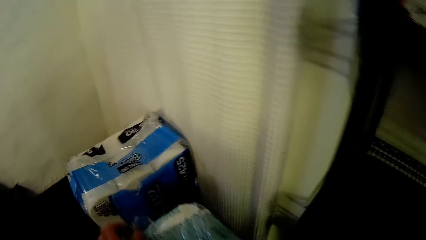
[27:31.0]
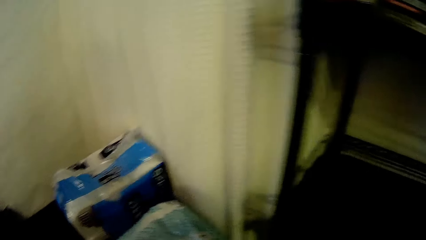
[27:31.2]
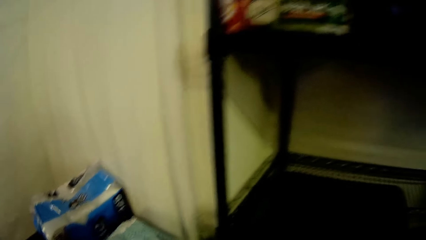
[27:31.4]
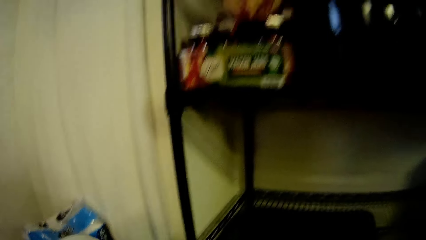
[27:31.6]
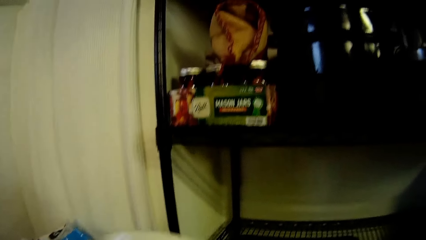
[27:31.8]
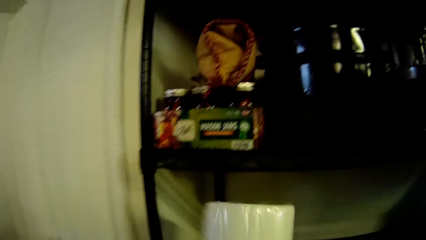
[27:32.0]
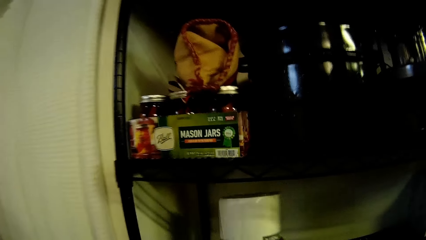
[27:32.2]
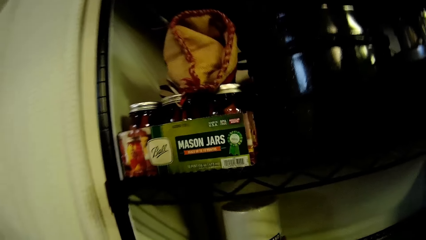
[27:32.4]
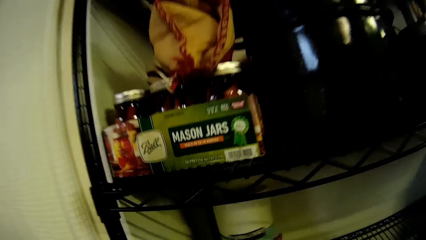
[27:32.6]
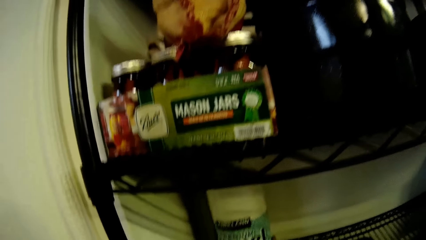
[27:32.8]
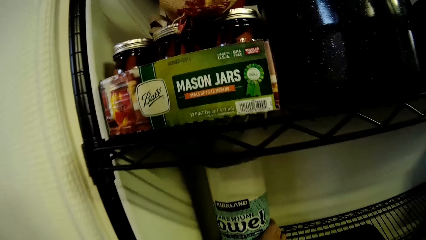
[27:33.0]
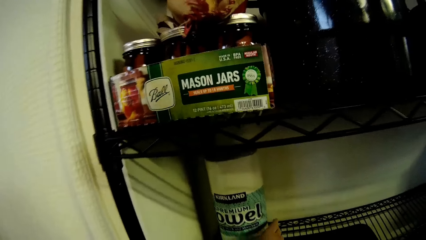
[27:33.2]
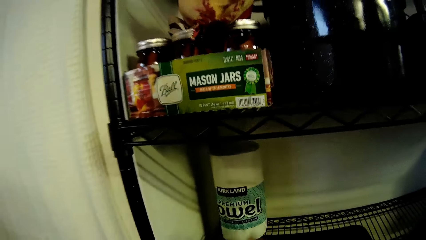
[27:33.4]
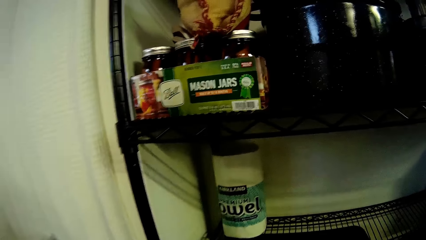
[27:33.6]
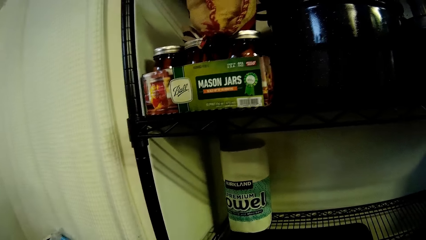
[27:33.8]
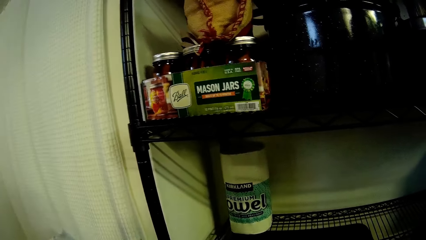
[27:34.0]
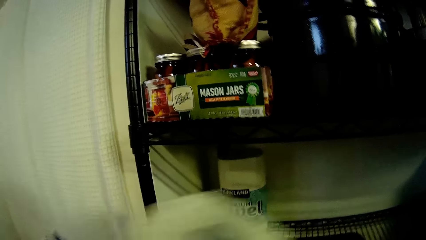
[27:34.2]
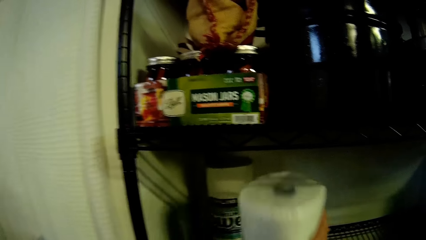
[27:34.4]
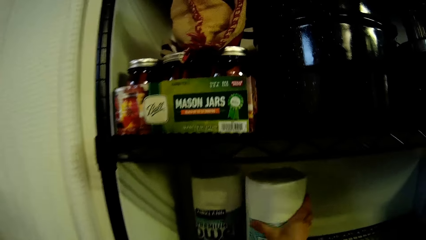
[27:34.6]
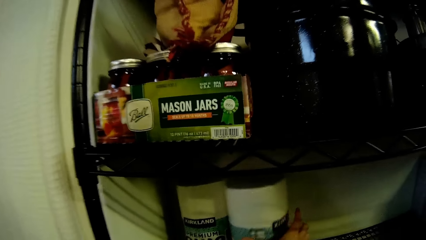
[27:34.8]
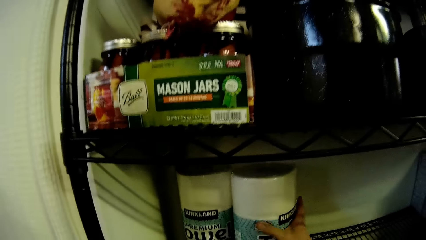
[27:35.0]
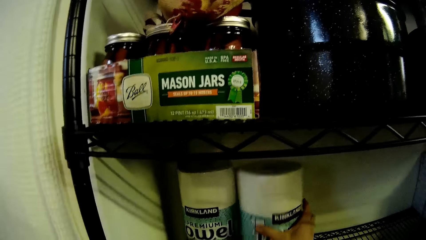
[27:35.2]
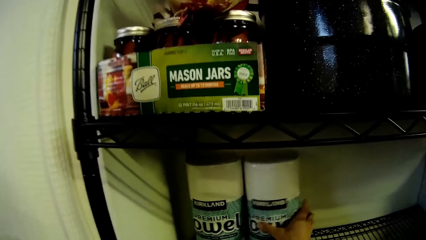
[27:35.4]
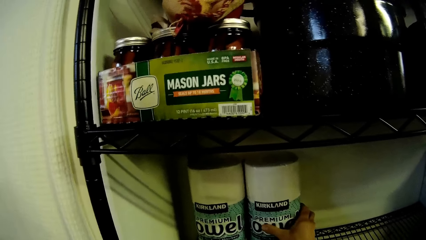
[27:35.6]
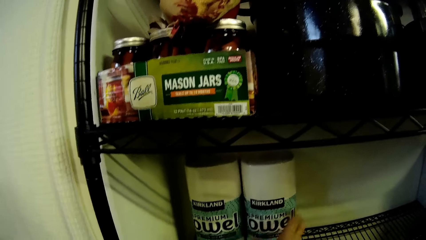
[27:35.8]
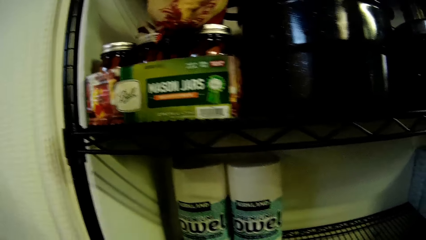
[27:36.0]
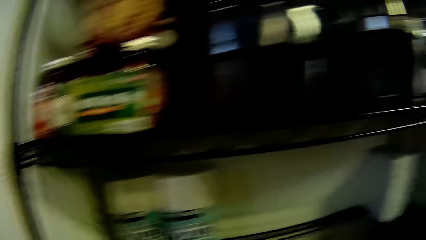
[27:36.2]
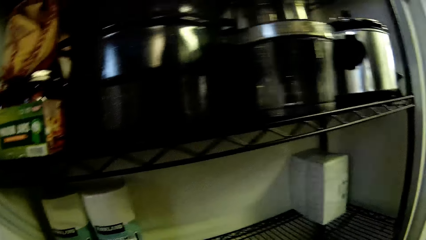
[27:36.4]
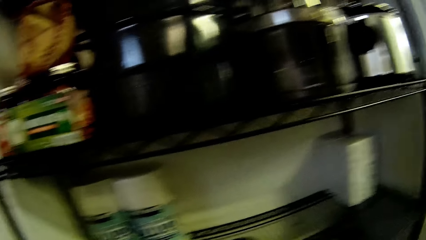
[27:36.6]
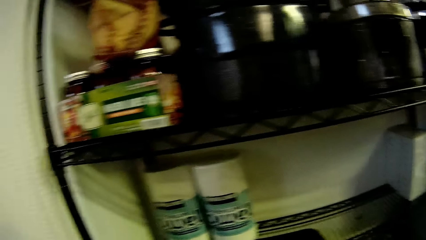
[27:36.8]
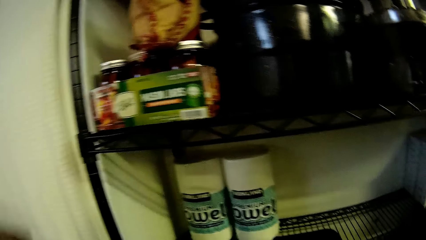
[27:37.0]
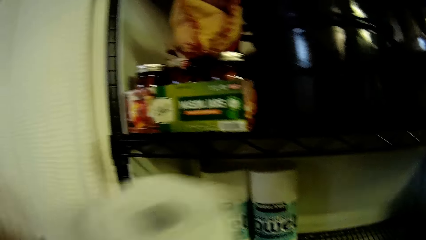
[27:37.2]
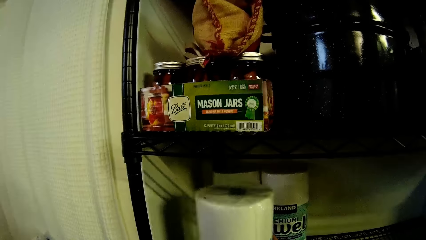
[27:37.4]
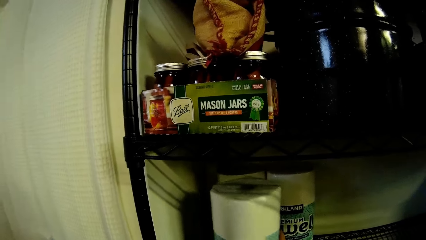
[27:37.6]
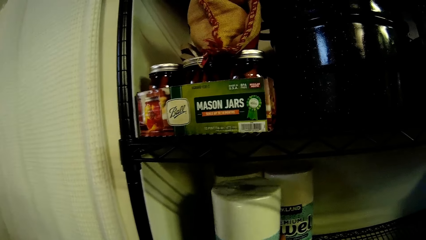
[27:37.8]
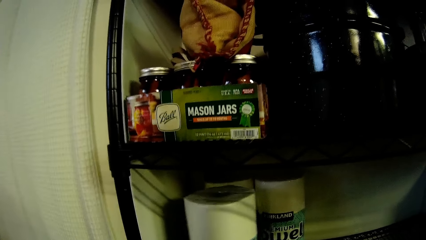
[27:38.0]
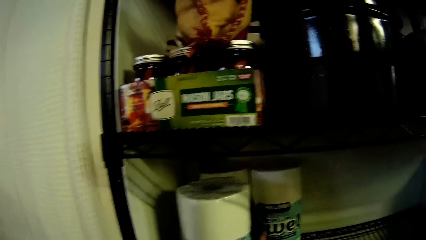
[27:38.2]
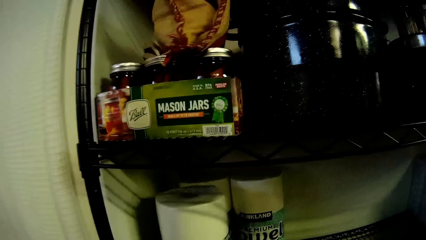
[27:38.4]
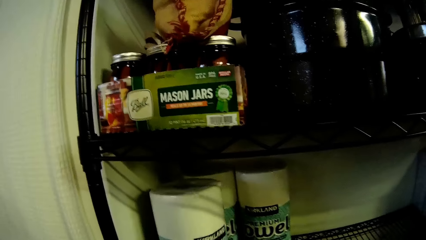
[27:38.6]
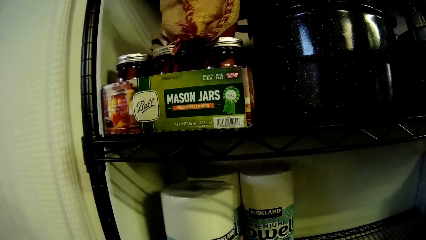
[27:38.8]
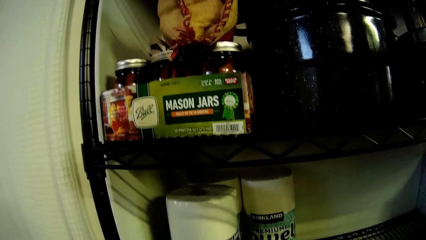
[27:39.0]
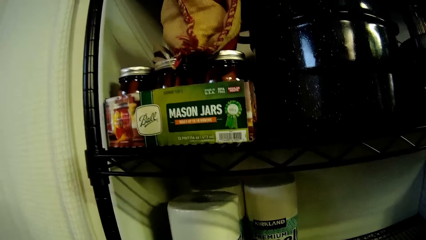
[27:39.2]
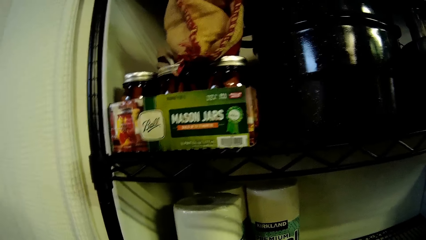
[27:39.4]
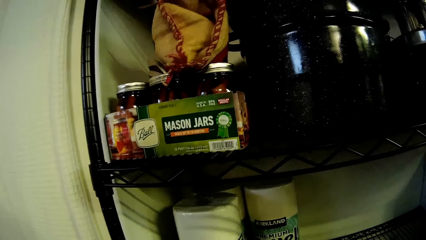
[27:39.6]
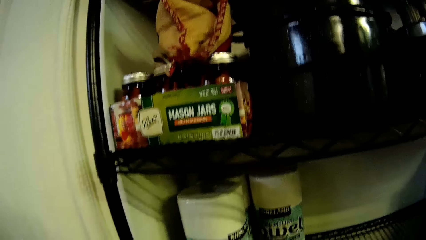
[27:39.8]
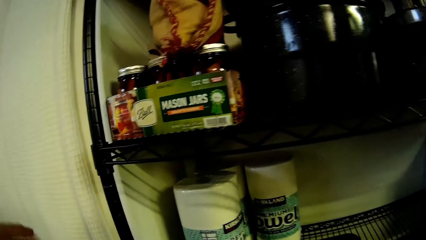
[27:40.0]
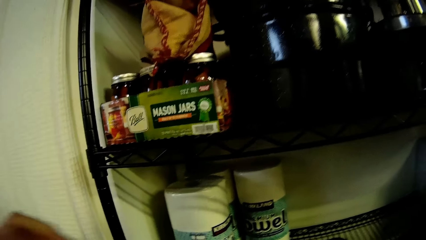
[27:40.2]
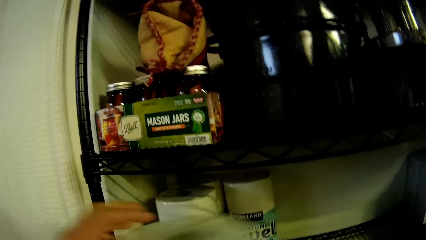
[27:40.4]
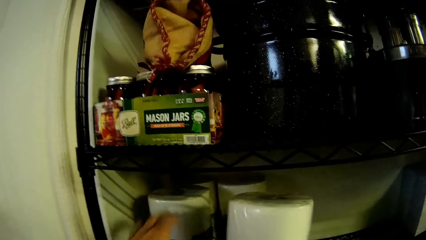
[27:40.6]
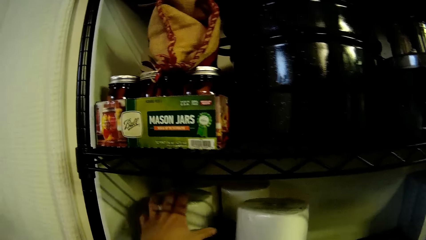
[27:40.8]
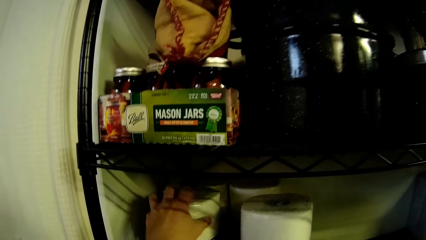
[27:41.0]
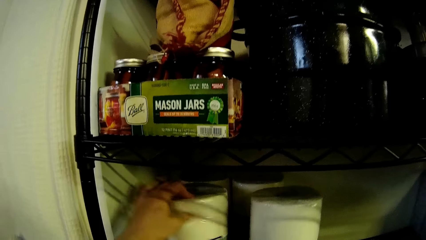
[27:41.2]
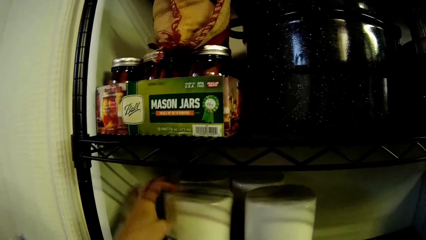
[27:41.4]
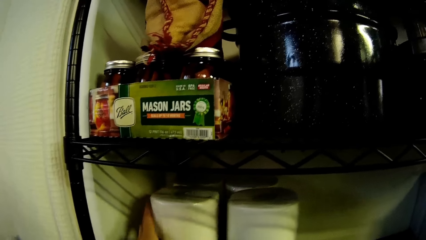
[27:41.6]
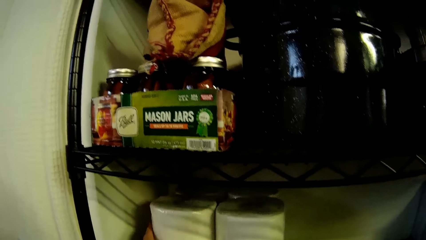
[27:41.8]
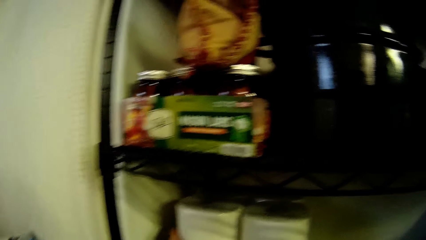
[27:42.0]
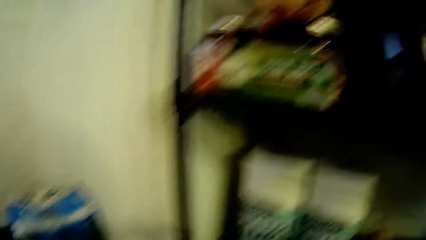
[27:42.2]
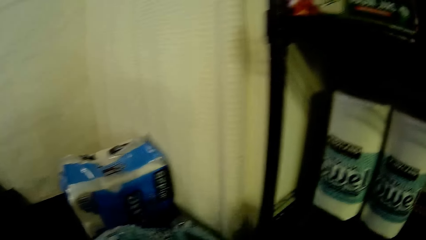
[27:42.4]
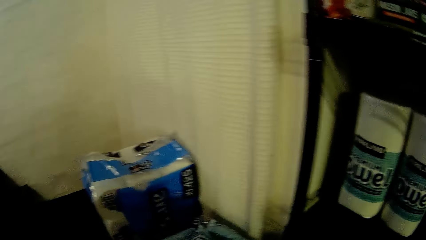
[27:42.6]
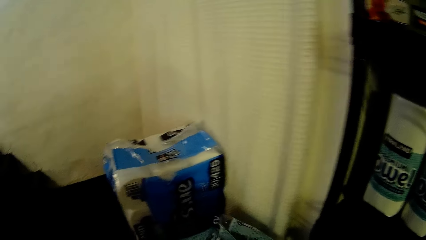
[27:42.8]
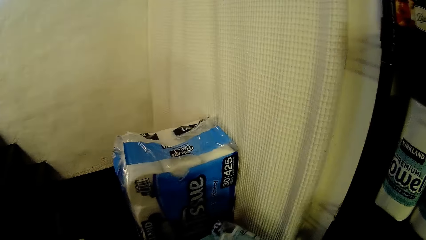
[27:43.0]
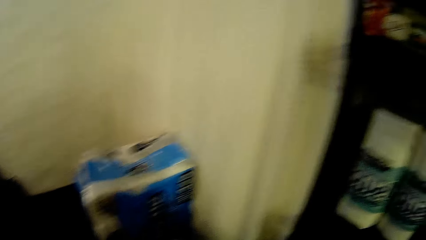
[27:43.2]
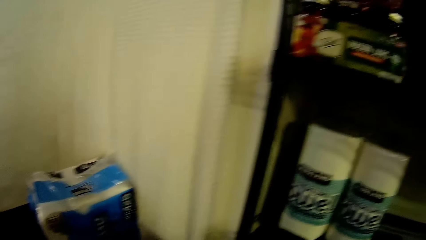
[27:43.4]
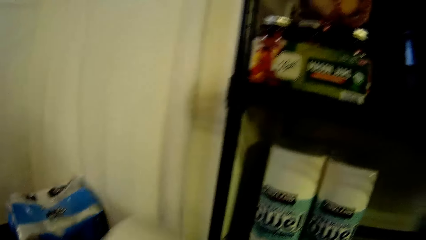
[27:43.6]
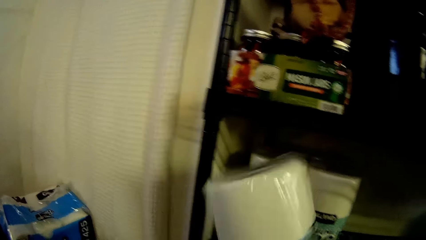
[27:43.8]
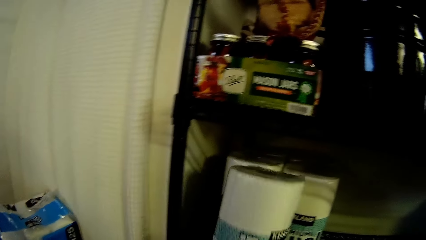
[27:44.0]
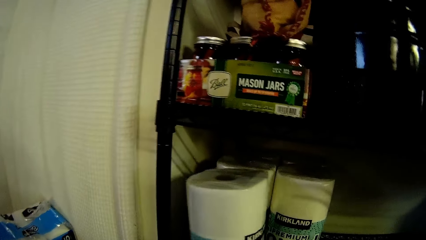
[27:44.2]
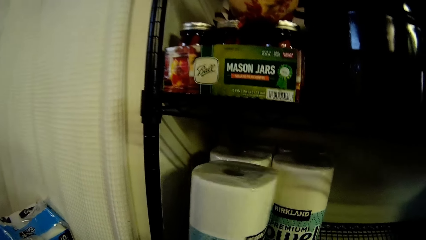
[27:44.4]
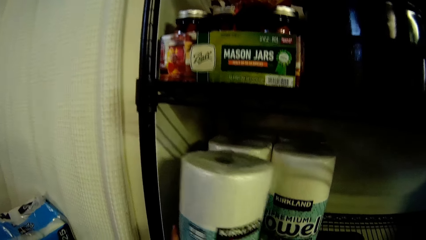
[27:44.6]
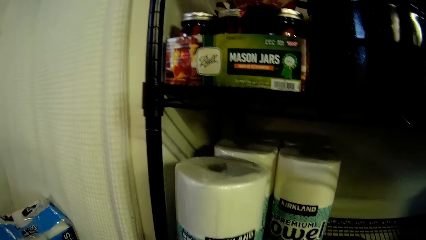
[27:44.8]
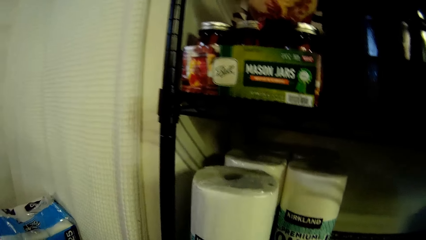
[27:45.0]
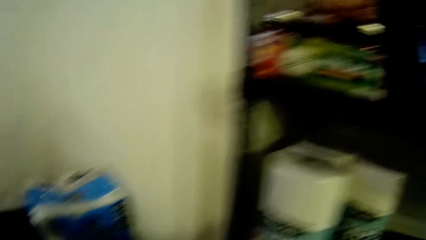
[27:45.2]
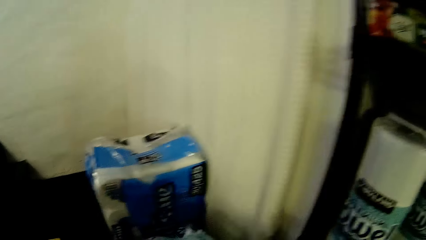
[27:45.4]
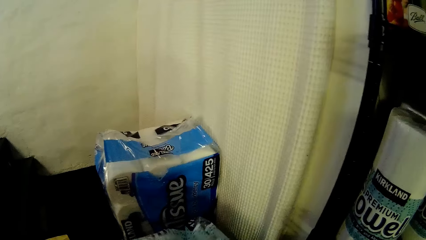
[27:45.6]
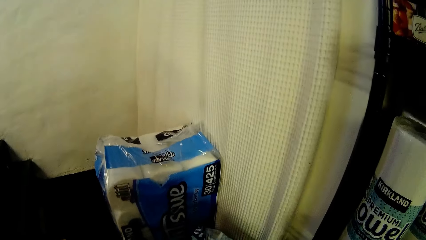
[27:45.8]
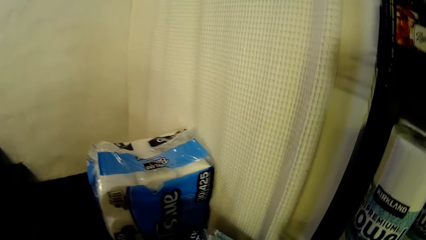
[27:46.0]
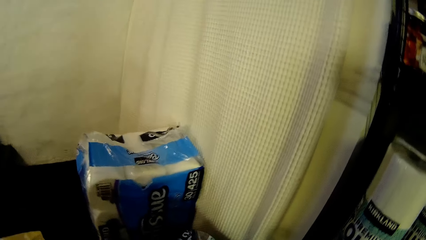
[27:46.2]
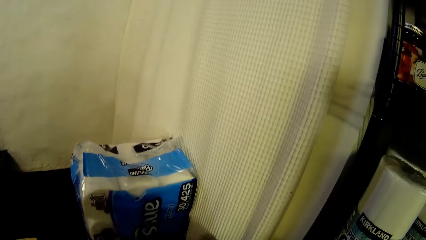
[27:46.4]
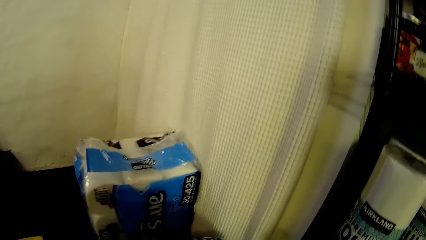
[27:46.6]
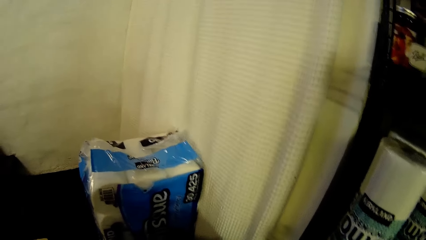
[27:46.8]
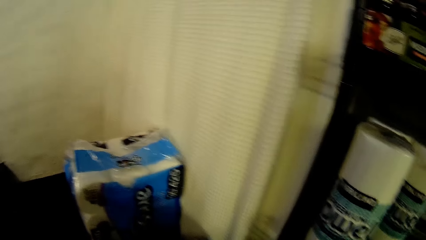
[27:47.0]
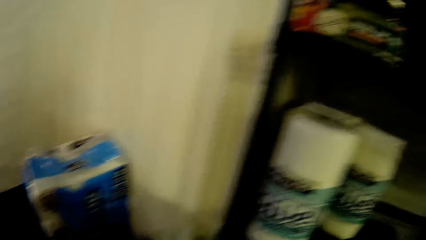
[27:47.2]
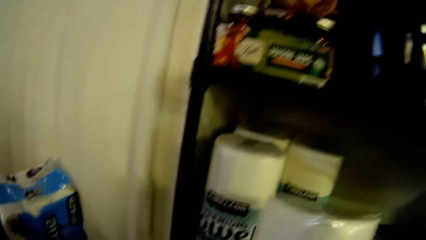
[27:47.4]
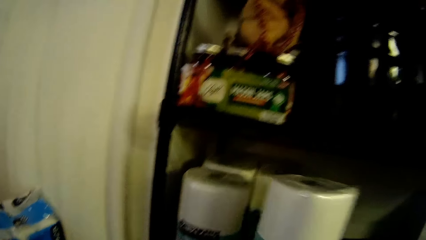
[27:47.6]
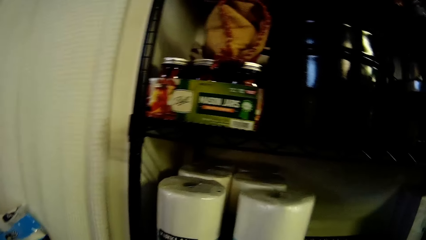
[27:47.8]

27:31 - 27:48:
The camera wearer puts the toilet roll or paper towel on the shelf in the pantry with his right hand. He places the paper towel on the shelf repeatedly. He adjusts a toilet roll with his left hand. He picks a paper towel. He places the paper towel on the shelf. He picks a paper towel.
